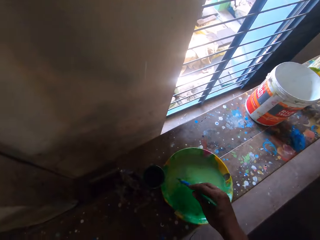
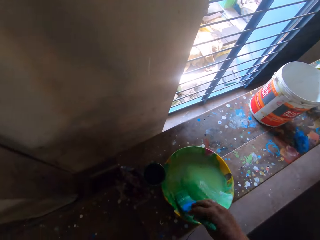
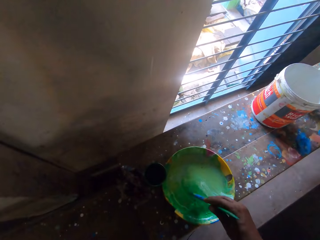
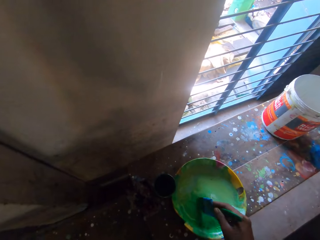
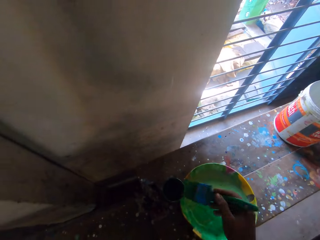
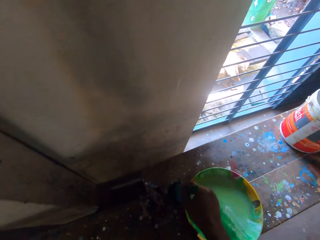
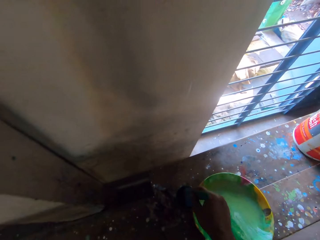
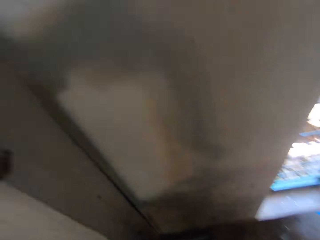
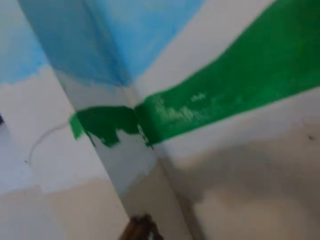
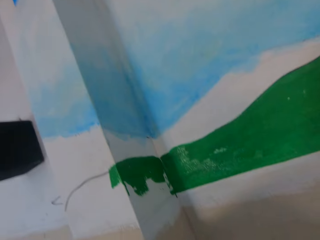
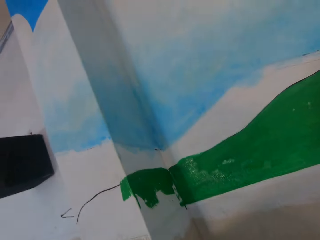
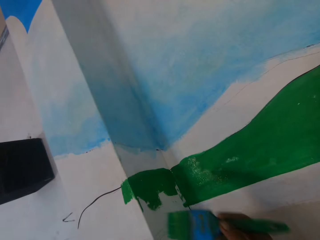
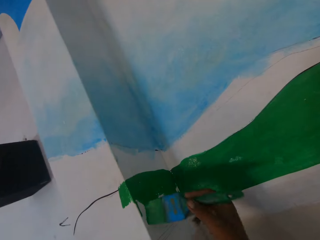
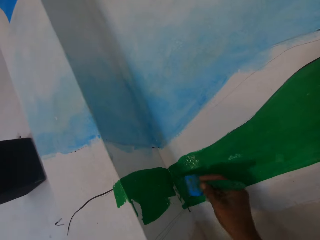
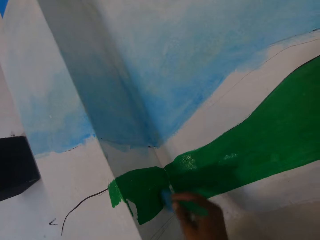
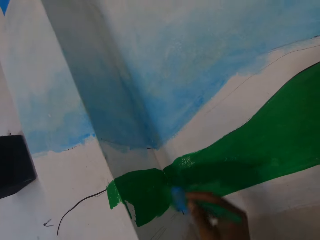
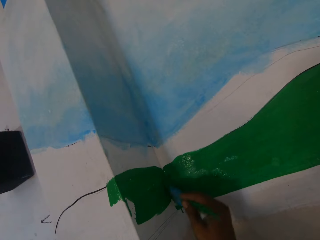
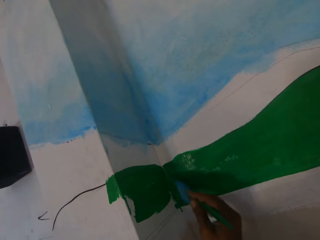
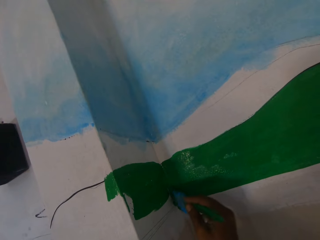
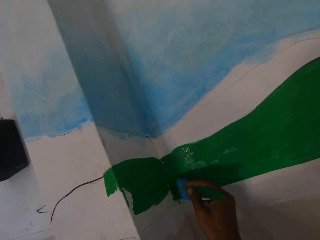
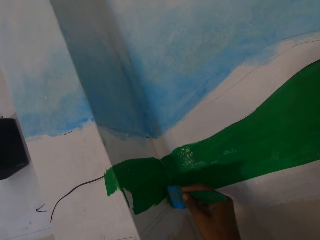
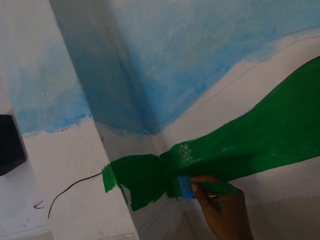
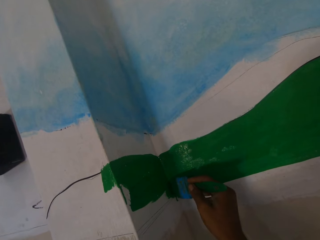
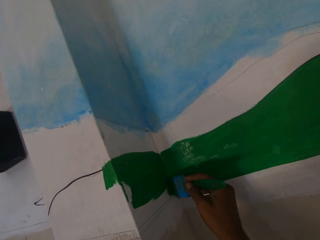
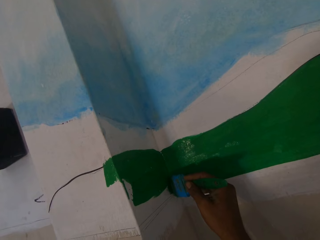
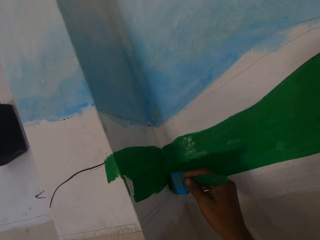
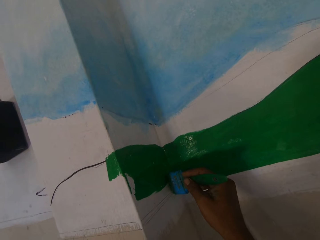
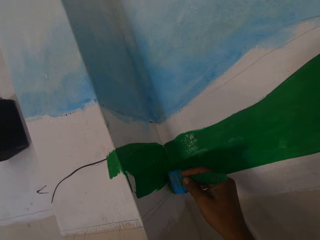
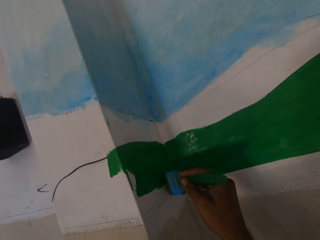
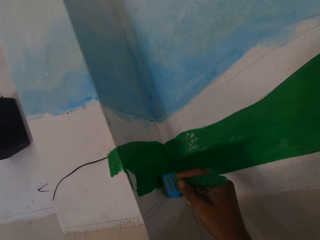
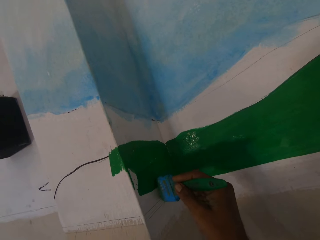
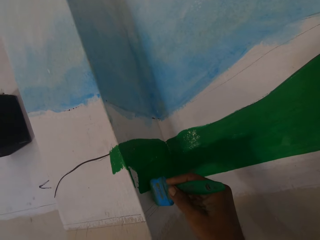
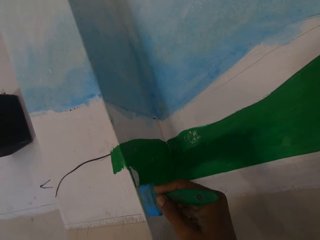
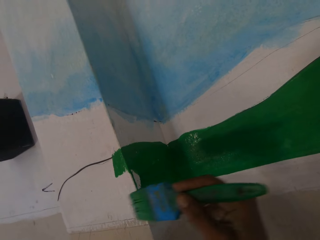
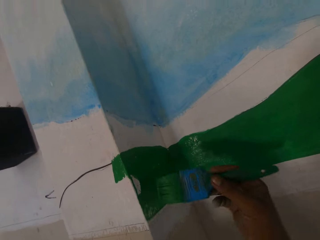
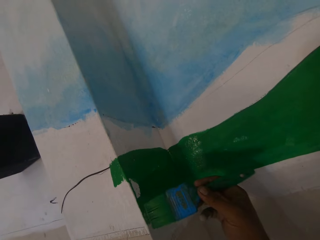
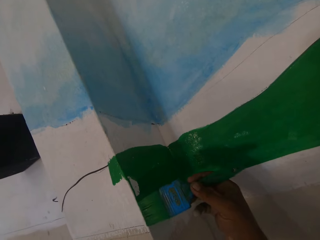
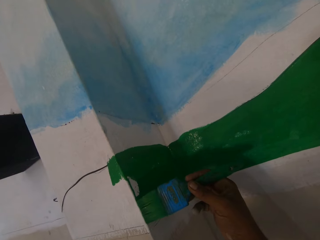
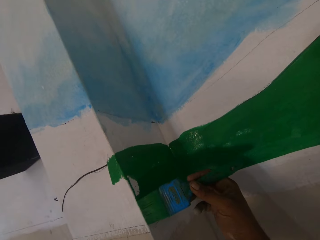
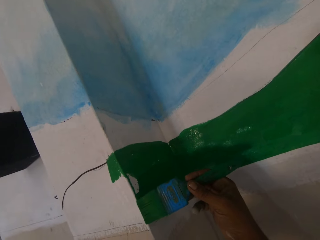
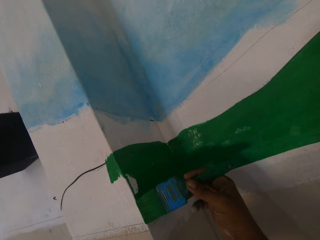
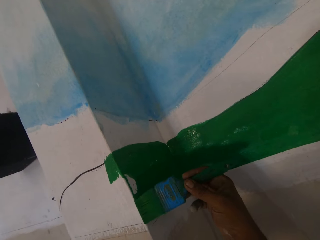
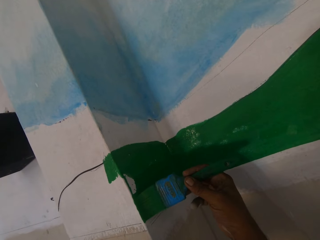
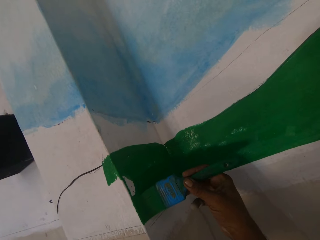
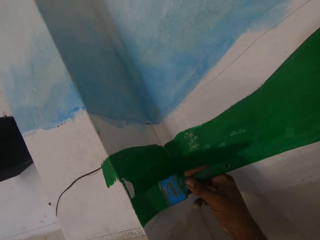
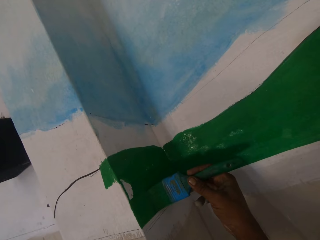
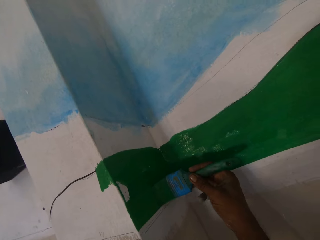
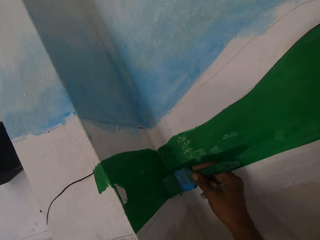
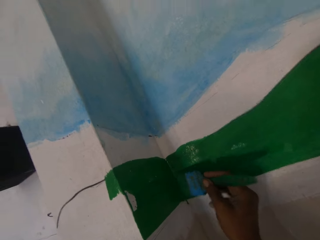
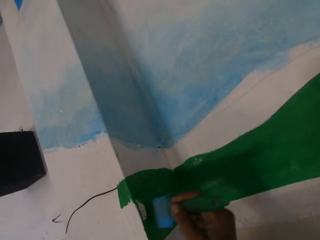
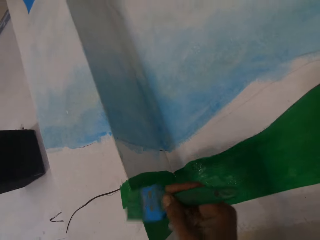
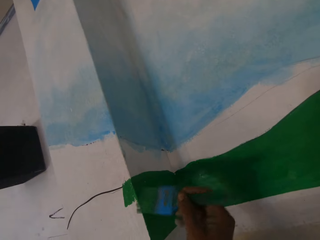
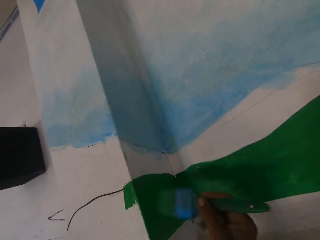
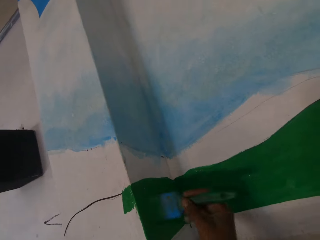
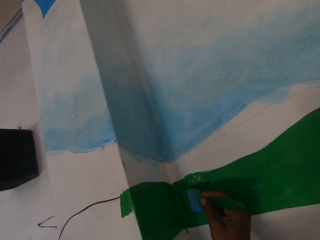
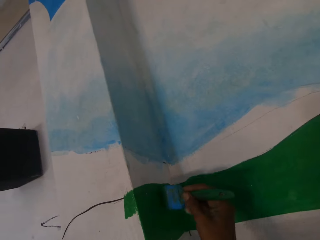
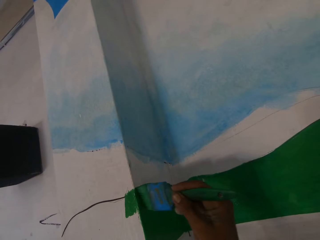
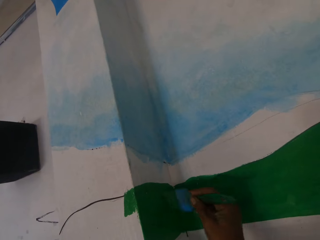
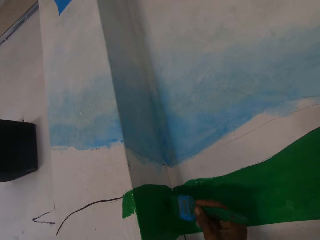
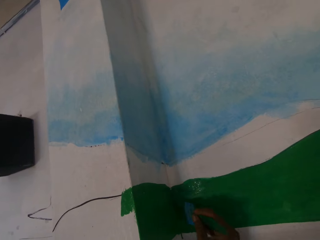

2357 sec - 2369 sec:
The camera wearer mixes the paint in the basin with a paint brush. They pick paint with the paint brush. They paint a wall.

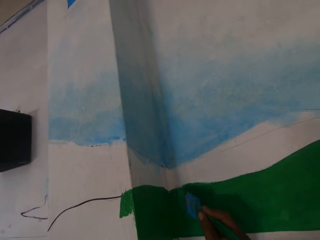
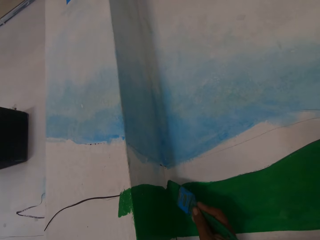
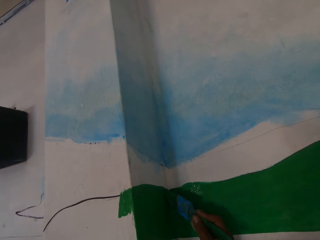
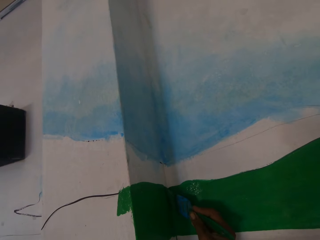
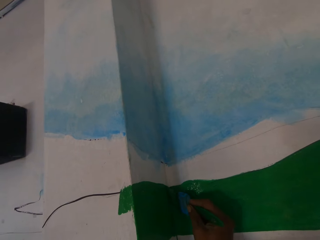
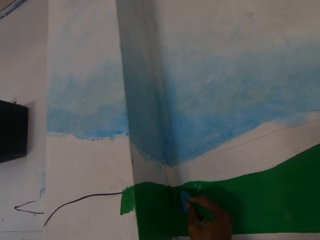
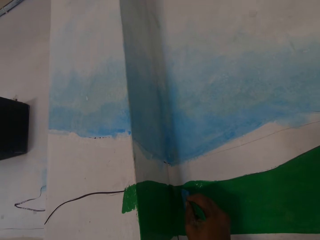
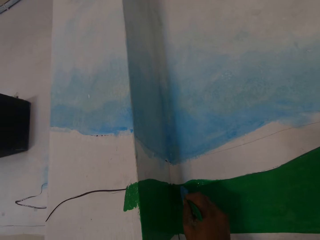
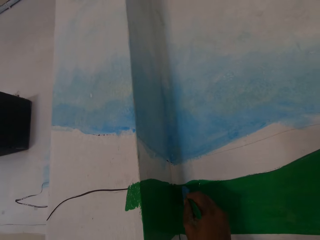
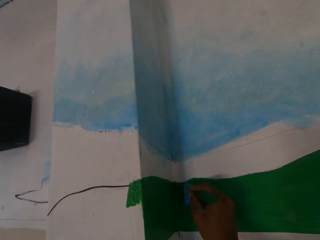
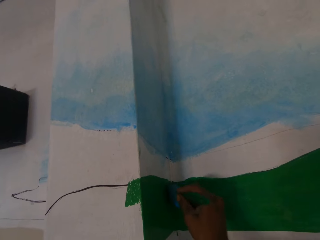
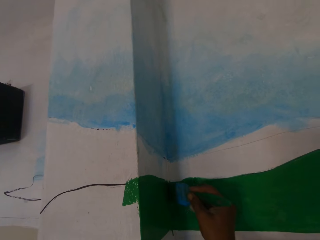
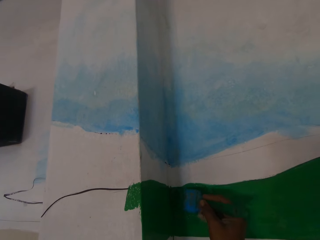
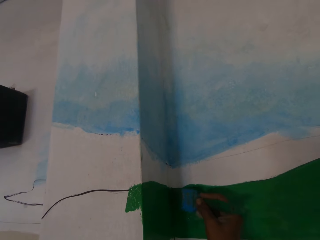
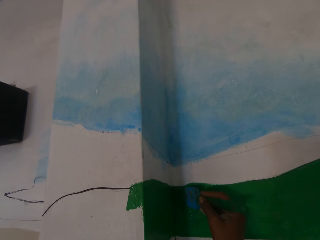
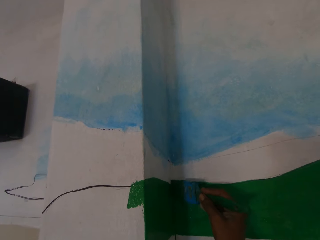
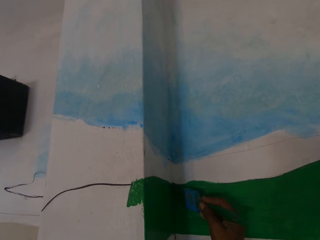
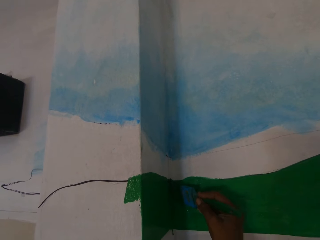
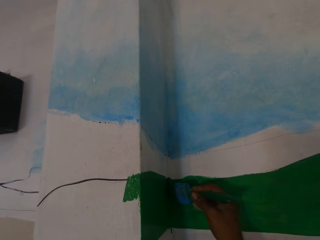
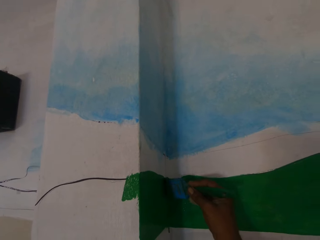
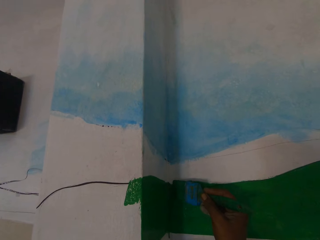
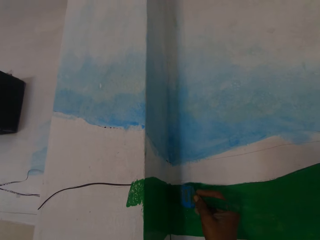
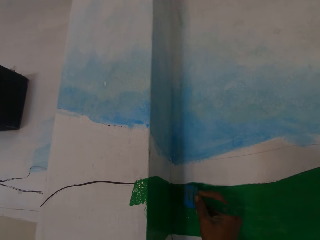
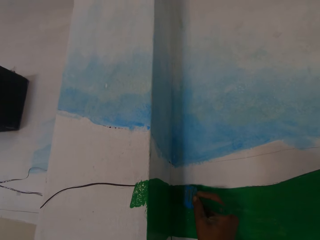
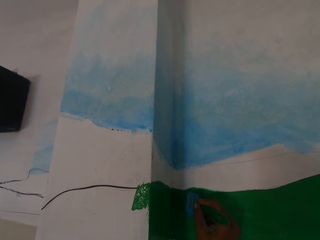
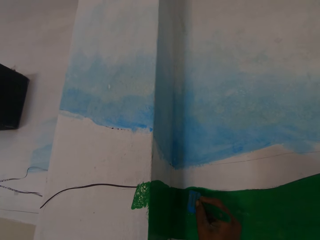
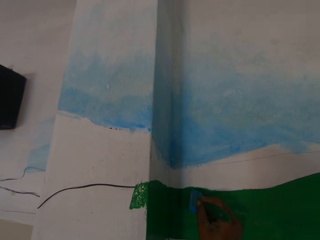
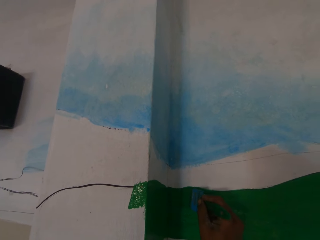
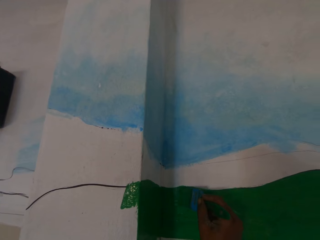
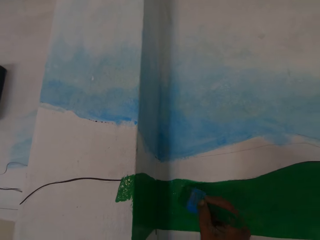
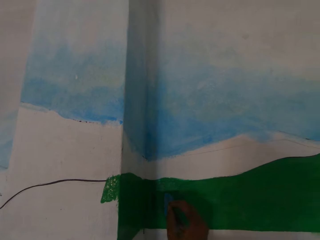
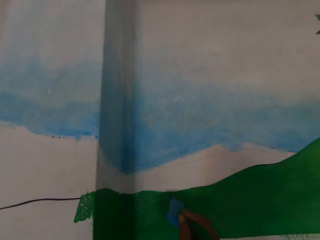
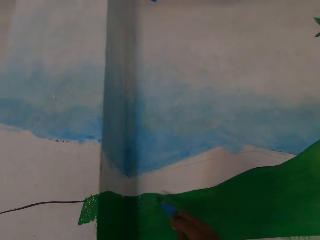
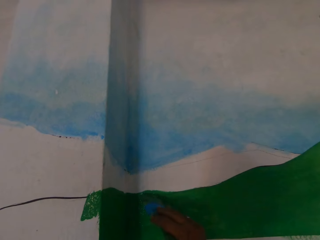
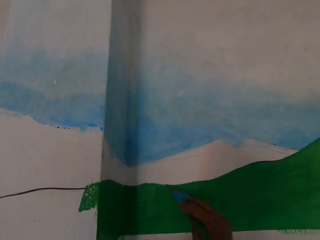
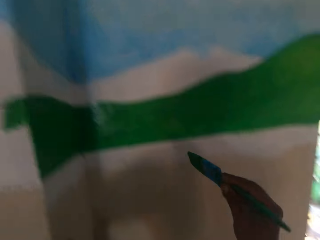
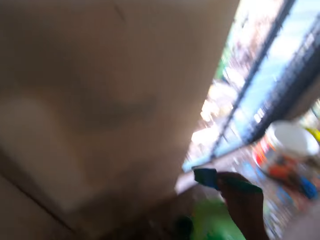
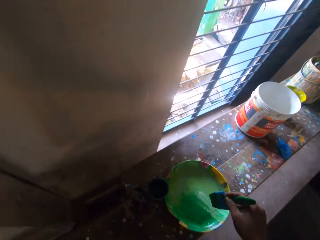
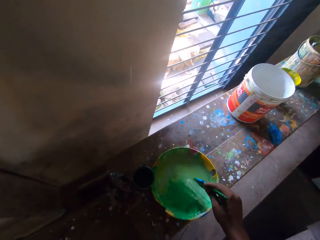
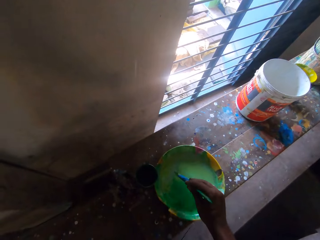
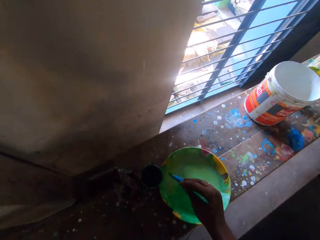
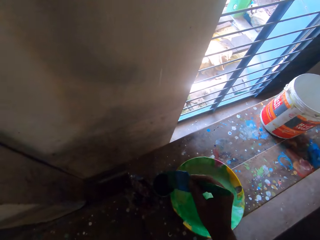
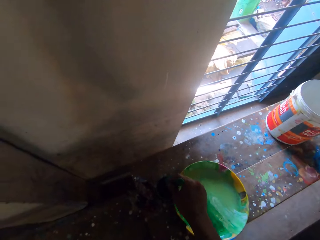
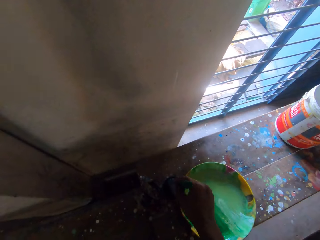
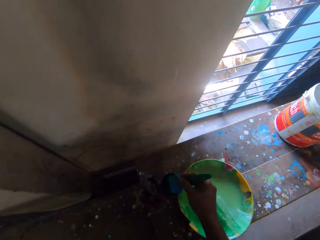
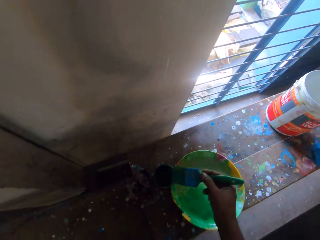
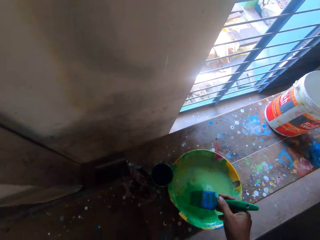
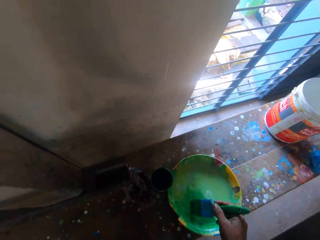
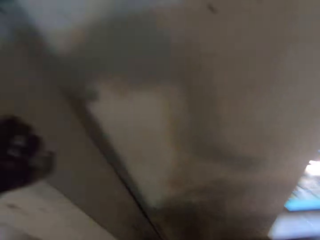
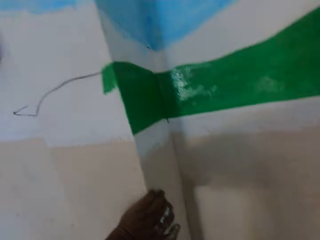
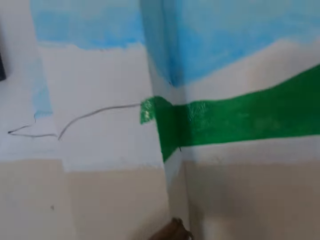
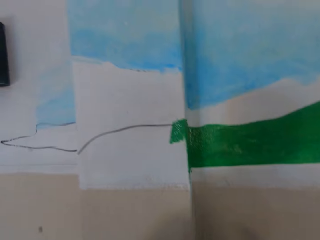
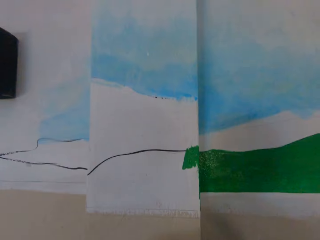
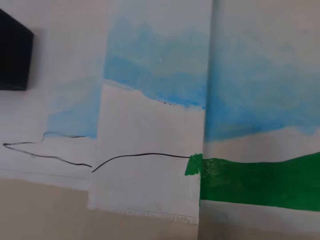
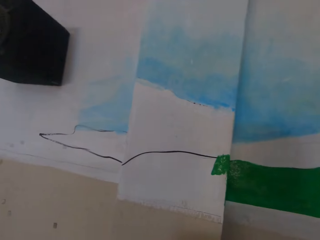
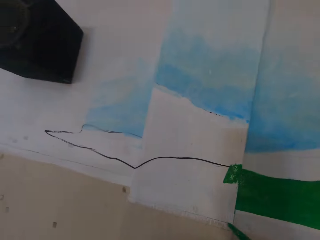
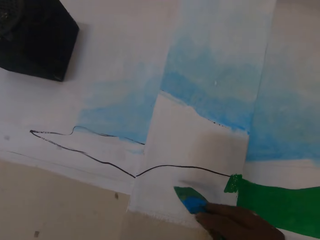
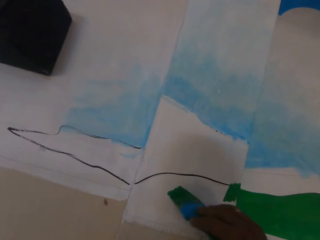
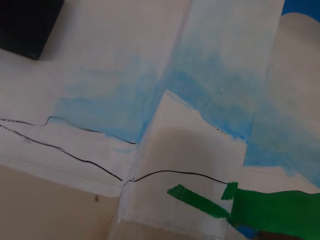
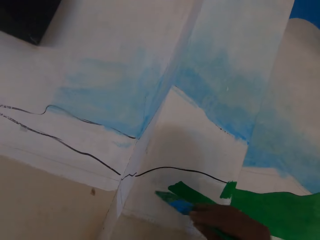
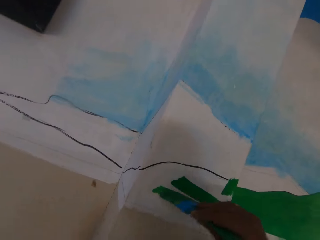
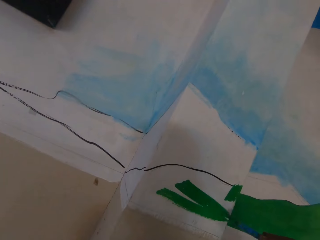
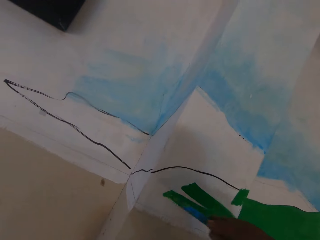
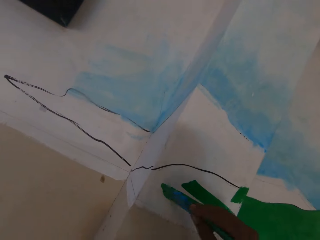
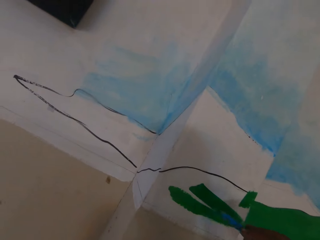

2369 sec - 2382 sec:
The camera wearer dips the paintbrush into the paint cup on the bench with his right hand. He mixes the paint in the plate on the bench with the paintbrush in his right hand. He paints the wall with the brush in his right hand.
